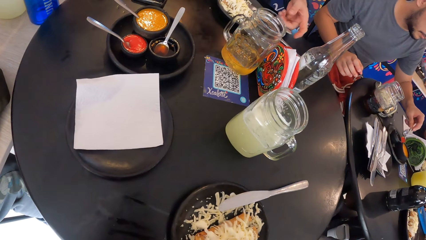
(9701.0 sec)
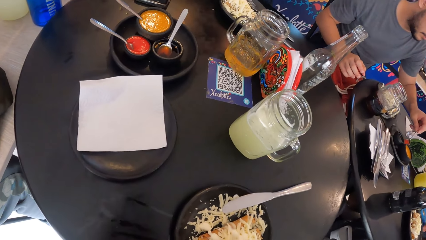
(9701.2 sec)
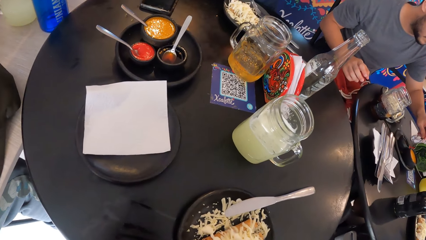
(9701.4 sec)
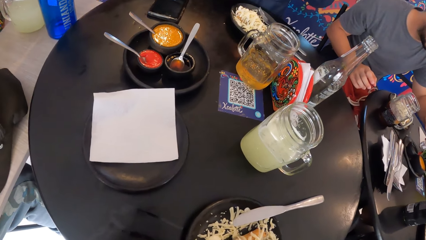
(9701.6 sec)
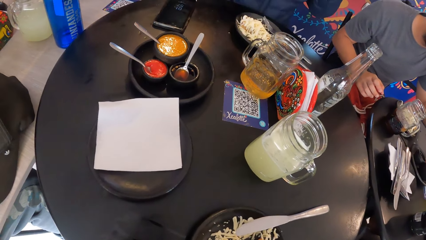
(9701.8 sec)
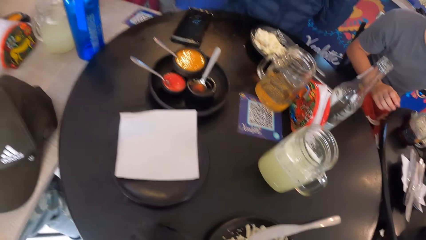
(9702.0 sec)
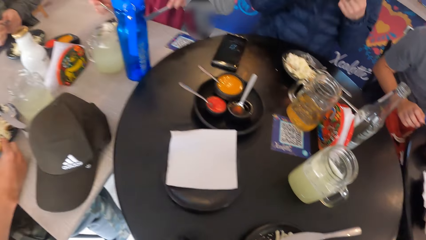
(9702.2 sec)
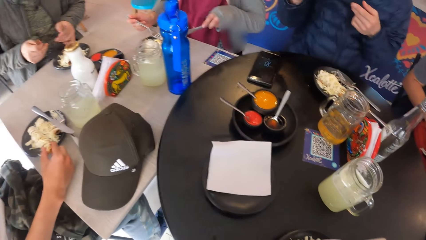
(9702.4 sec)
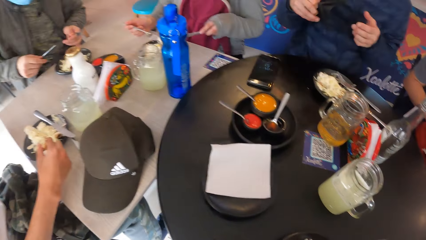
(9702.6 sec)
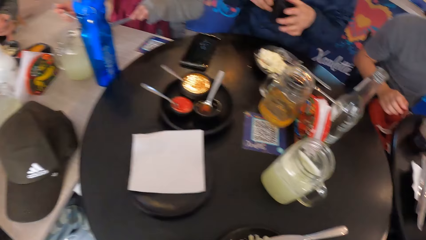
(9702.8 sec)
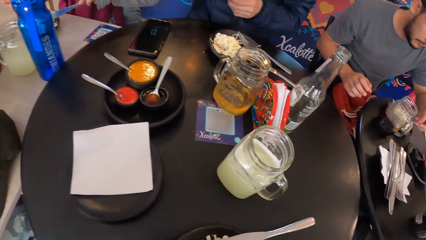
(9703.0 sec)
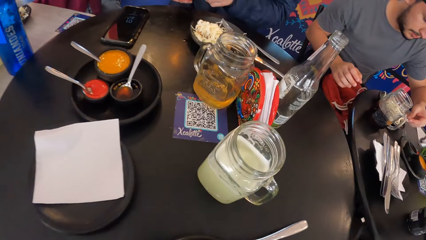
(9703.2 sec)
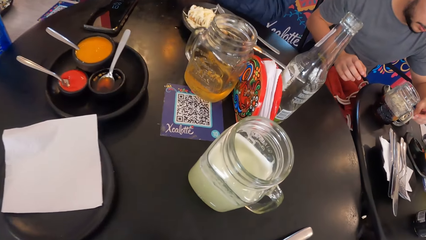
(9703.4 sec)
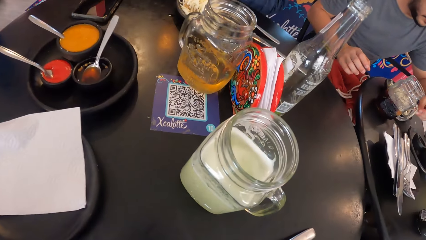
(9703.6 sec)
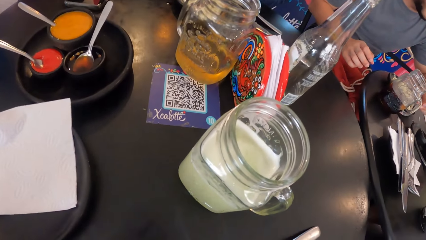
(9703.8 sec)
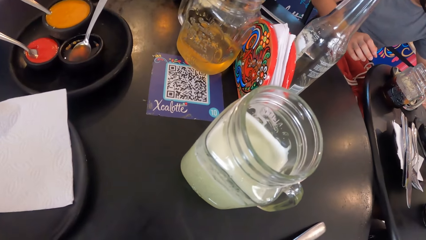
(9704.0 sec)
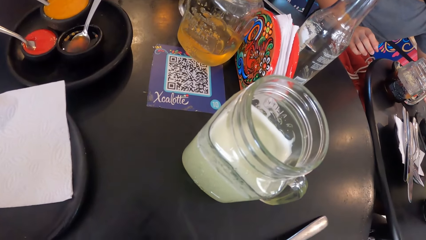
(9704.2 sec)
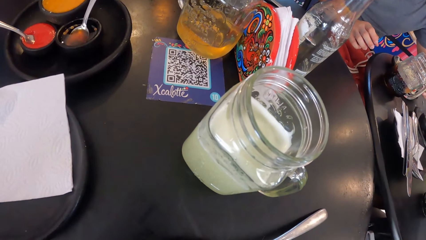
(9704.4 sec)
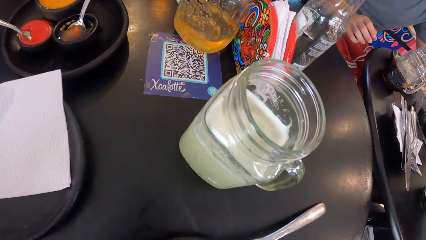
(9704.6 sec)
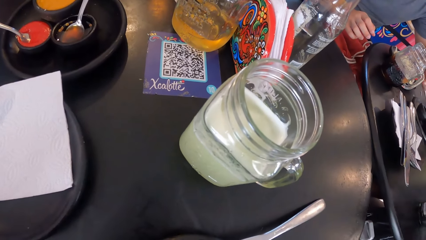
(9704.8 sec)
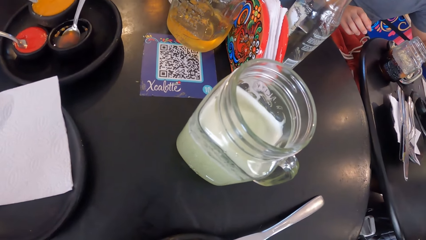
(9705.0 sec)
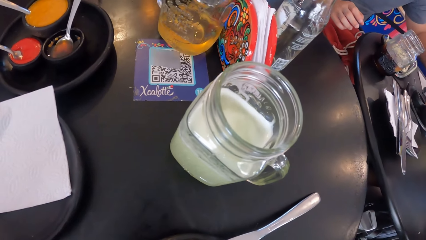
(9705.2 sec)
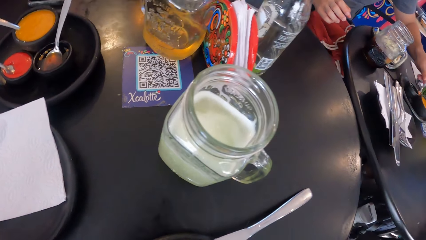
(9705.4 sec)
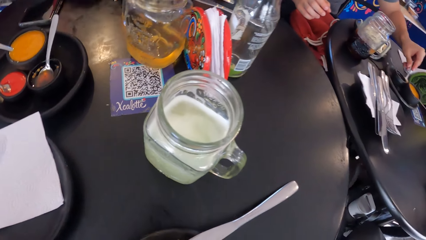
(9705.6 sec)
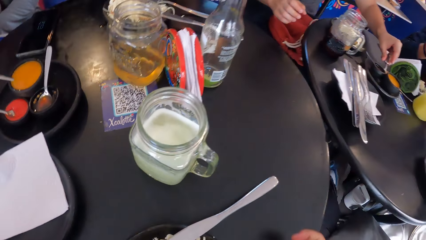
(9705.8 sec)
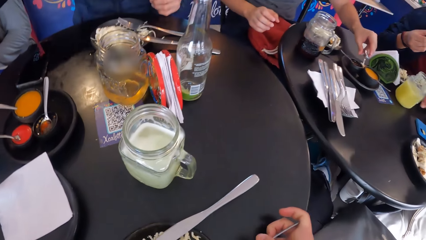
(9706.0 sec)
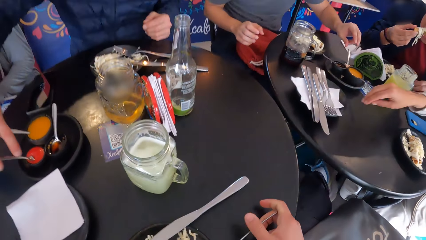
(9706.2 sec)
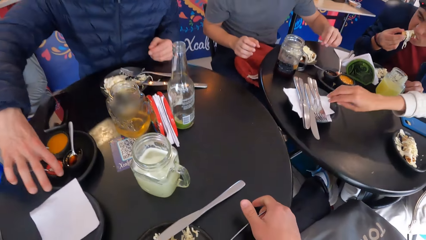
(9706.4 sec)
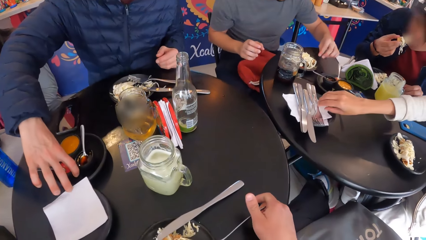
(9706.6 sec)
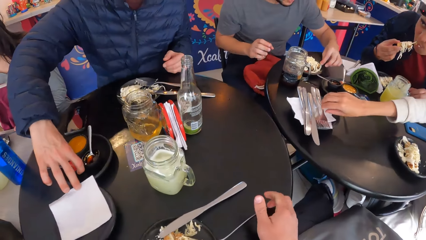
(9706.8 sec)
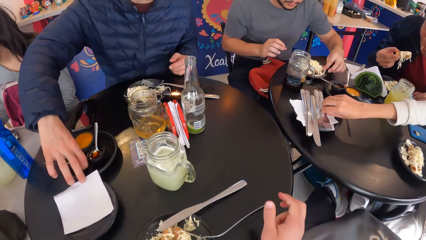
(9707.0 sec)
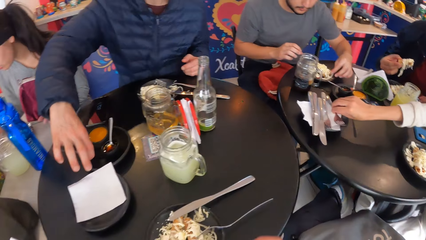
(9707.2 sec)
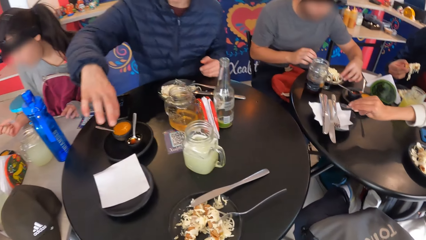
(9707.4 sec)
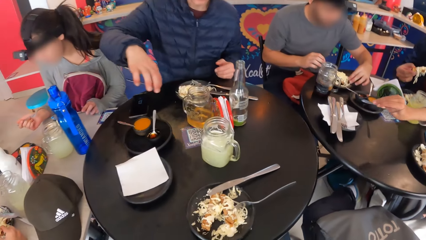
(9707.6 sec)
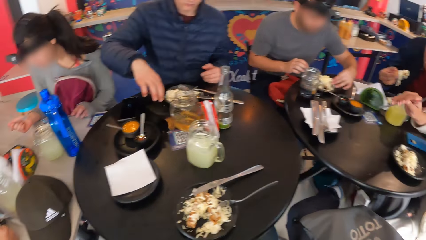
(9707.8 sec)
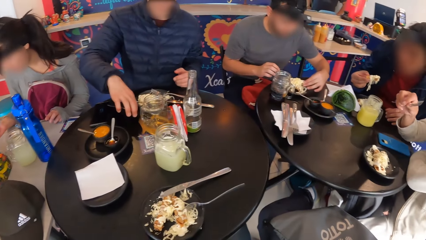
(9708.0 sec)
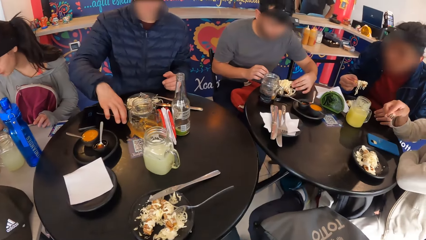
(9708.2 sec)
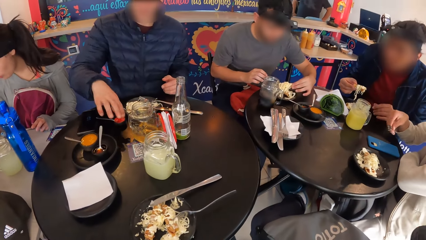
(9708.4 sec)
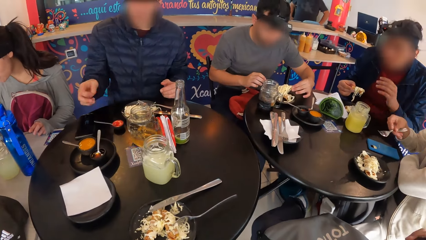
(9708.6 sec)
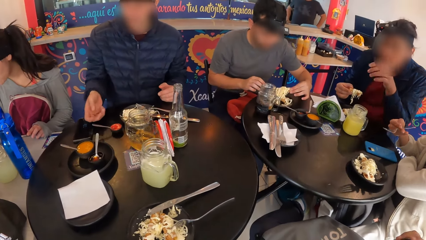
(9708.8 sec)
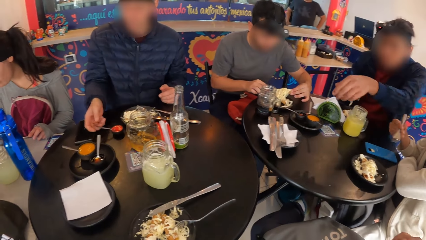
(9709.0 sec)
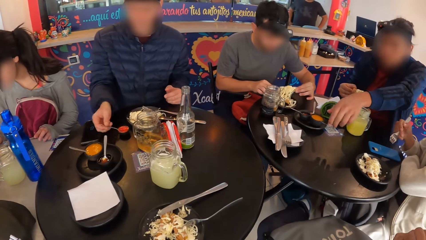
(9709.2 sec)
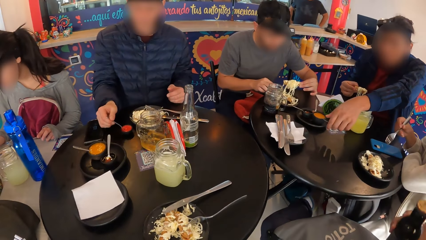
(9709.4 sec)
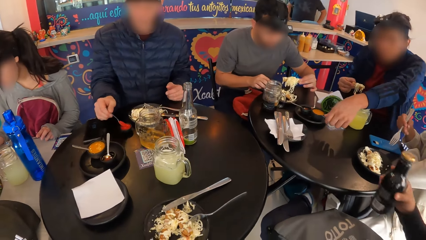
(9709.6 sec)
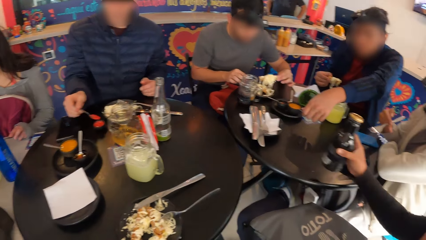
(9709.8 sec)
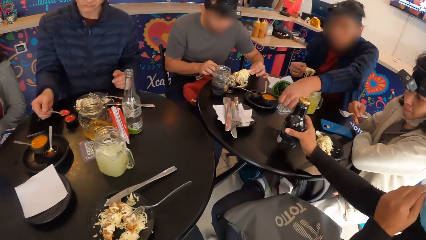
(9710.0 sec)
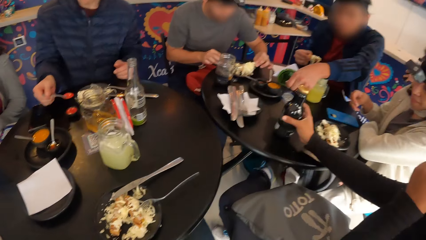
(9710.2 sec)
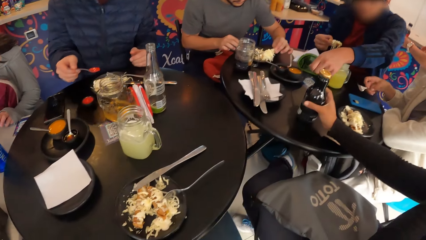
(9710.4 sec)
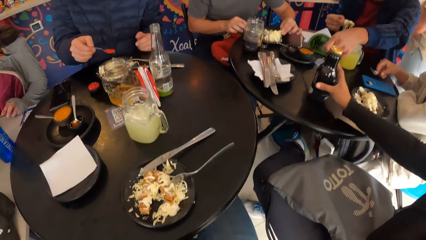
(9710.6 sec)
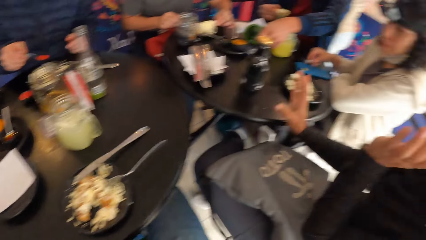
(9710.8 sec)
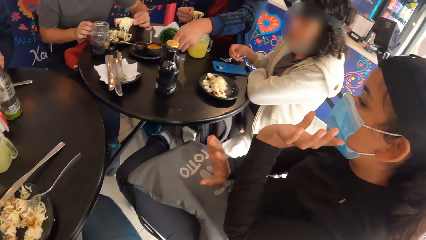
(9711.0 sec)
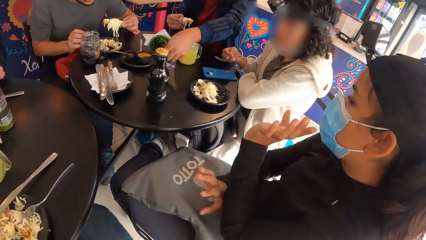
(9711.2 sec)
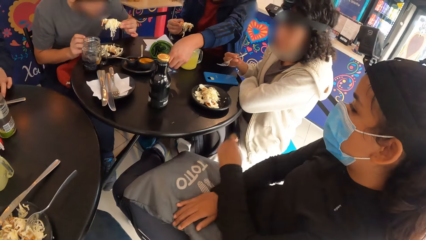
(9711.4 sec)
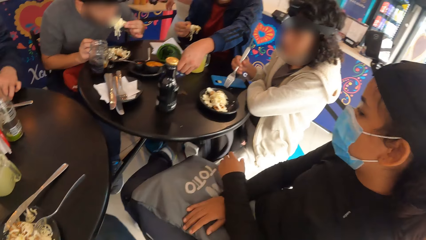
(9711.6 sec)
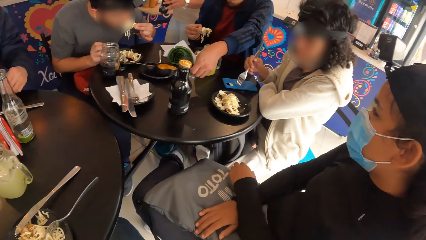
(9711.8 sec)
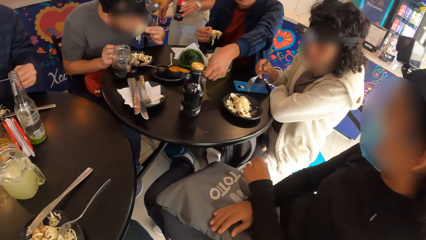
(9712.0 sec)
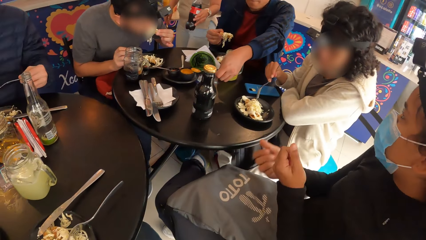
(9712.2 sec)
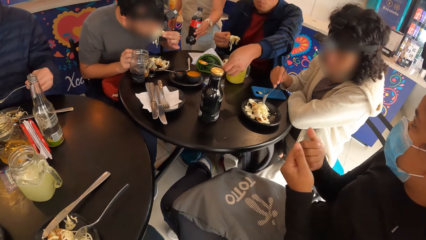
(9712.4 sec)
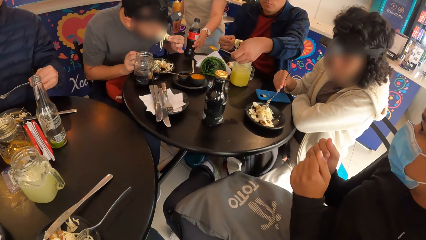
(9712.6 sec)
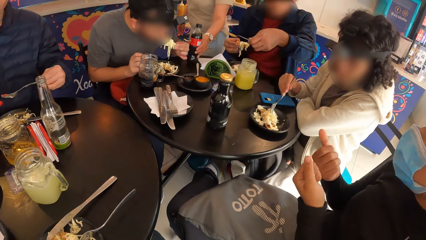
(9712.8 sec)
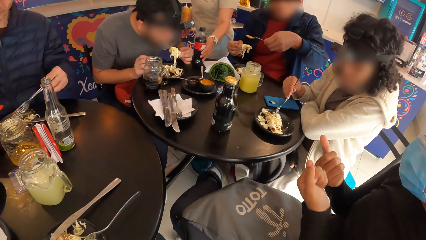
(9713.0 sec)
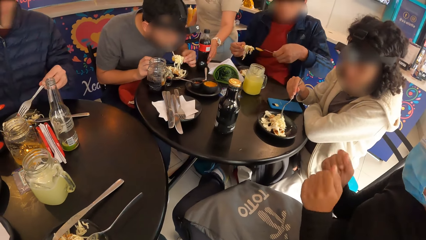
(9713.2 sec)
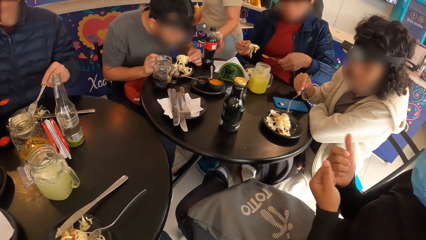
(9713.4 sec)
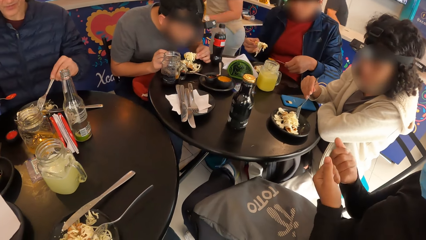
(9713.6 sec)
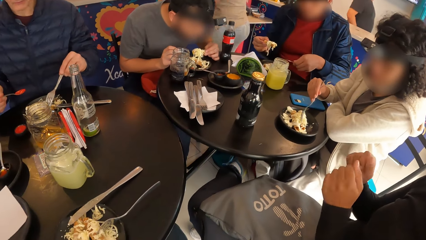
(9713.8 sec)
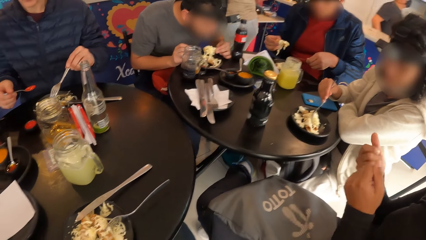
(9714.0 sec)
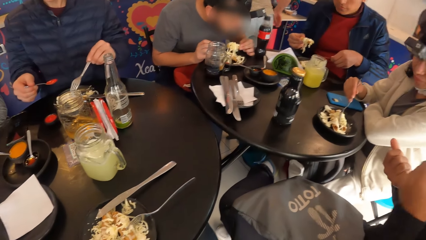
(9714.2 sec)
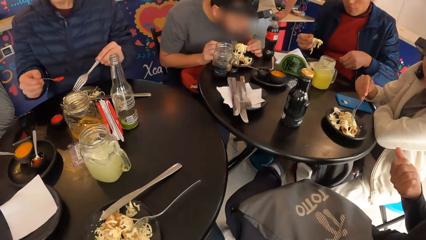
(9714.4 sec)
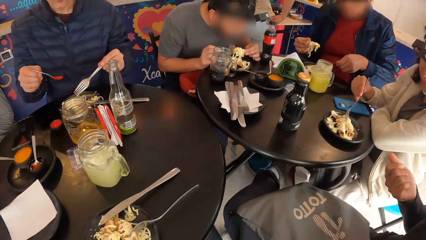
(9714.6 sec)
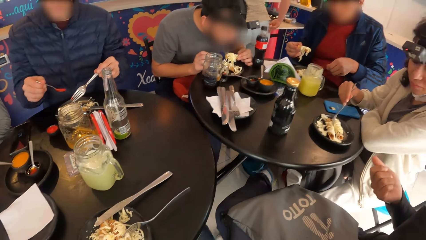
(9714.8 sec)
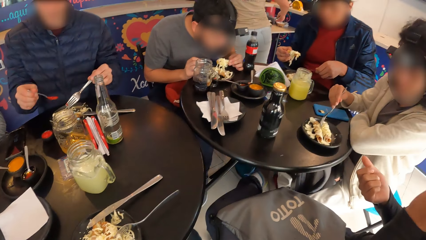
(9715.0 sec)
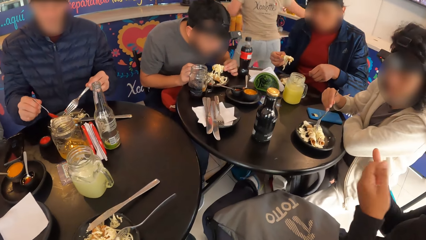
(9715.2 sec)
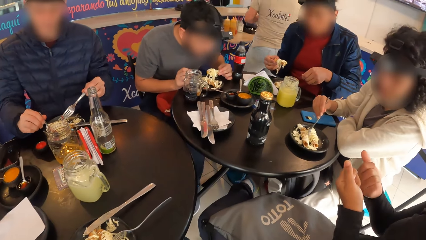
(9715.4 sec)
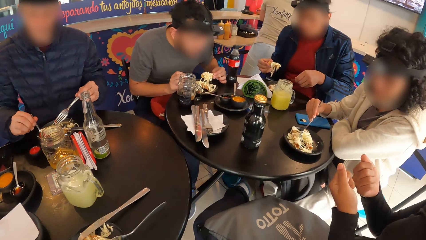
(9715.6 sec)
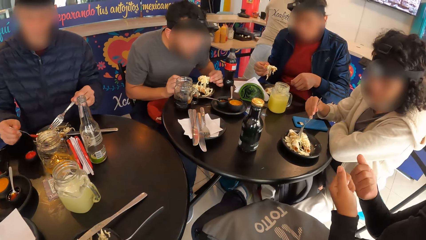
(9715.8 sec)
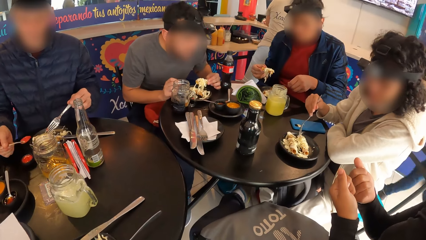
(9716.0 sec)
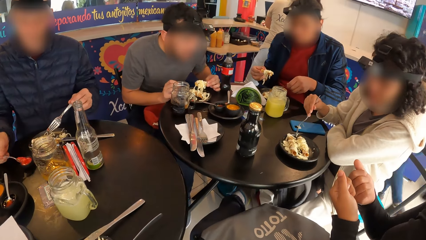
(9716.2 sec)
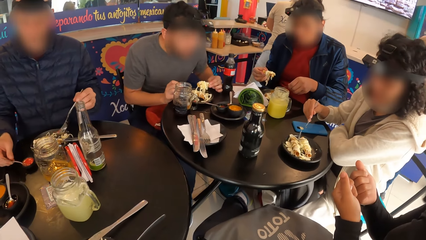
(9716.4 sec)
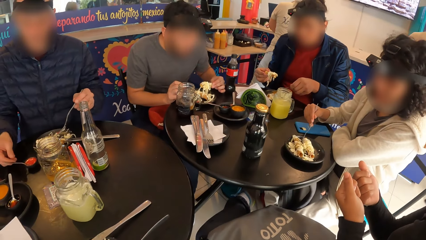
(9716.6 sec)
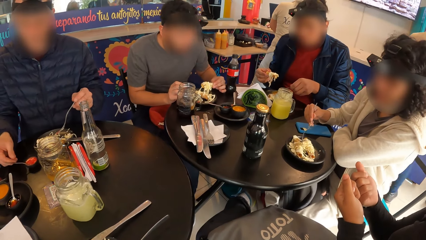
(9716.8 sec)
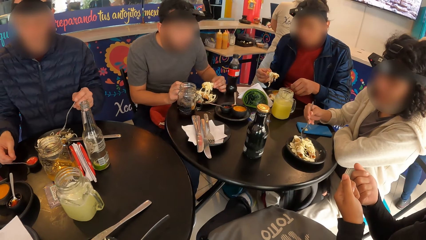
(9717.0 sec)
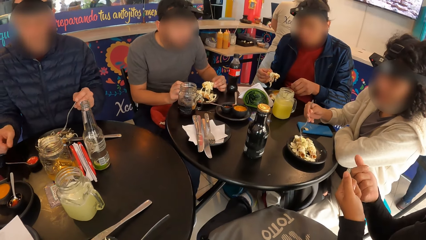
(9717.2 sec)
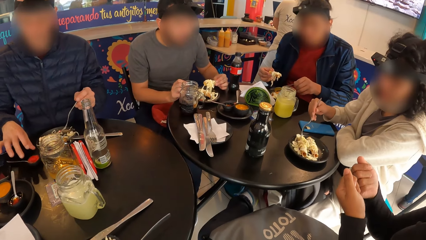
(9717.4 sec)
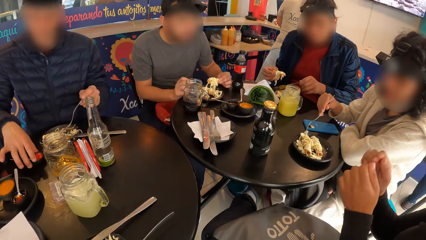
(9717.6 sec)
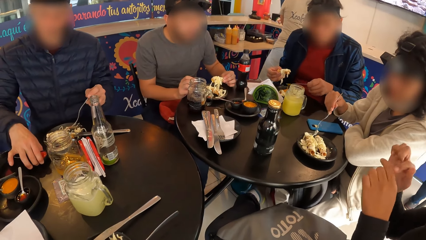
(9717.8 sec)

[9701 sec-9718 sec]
A man drops the fork on the plate with his left hand. Another man pours some sauce on the plate with the spoon in his left hand and drops the spoon in the bowl with his left hand. The camera wearer drops the fork in his right hand on the plate of coleslaw. The first man picks a bowl from the plate on the table with his right hand. Another man eats a pastry with his right hand. A woman picks a fork from the plate of cutlery on the table with her right hand. The second man picks the pastry from the plate with his left hand. The first man drops the bowl on the table with his right hand and takes some sauce from the bowl on the table with a spoon in his right hand. The third man takes some sauce from the bowl on the table with the spoon in his left hand. Another woman drops the bottle of soda on the table with her right hand and interacts with the camera wearer. The second man eats the pastry with his left hand. The second woman interacts with the group of people. The first woman eats some pastry from the plate on the table with the fork in her right hand. The second woman makes some gestures with both hands. The third man pours some sauce on the plate from the spoon in his left hand. The first man pours some sauce on the pastry in the plate with the spoon in his right hand, drops the spoon in the bowl on the table with his right hand, and picks the bowl from the table with his right hand.
